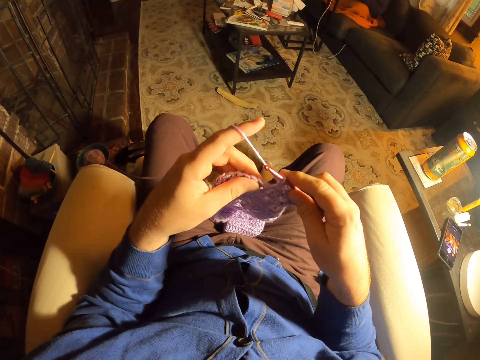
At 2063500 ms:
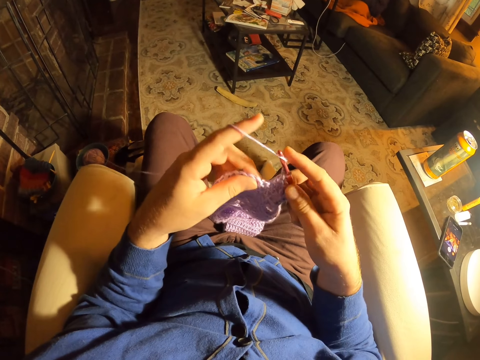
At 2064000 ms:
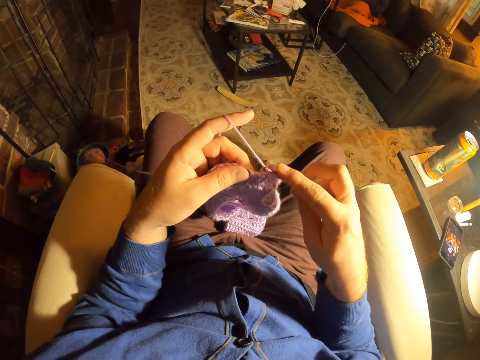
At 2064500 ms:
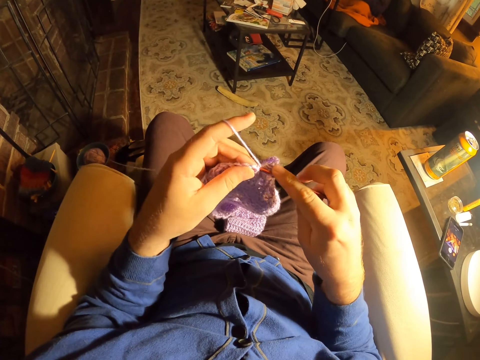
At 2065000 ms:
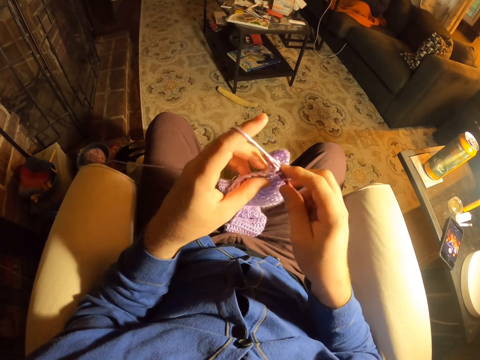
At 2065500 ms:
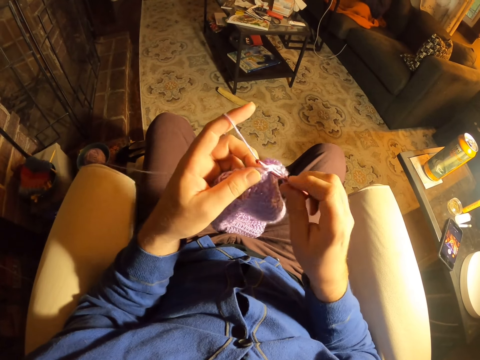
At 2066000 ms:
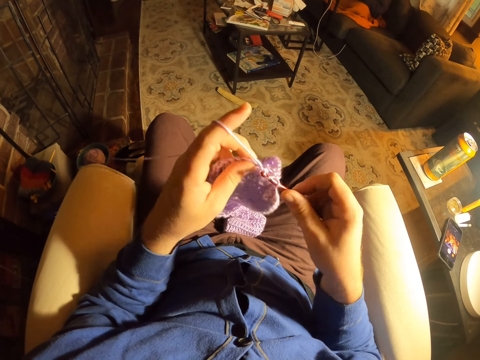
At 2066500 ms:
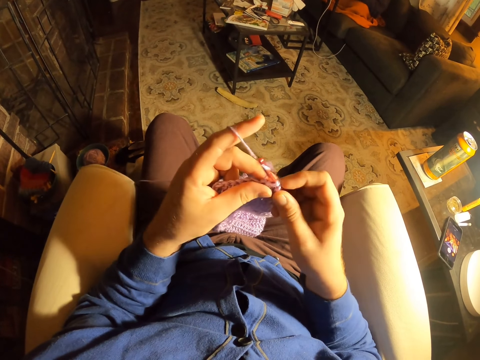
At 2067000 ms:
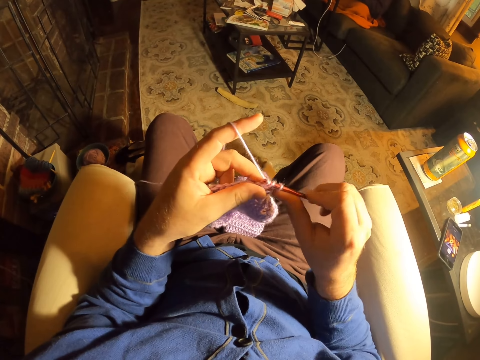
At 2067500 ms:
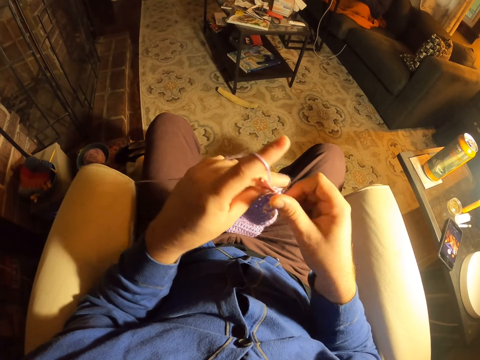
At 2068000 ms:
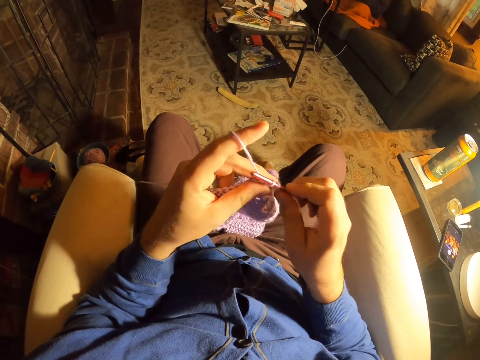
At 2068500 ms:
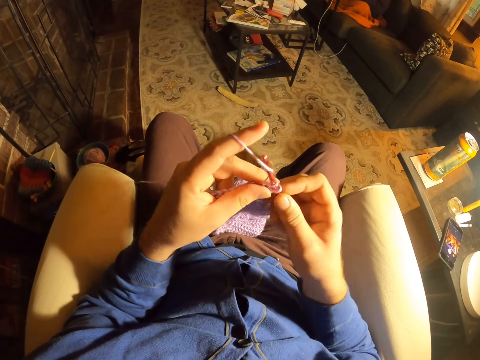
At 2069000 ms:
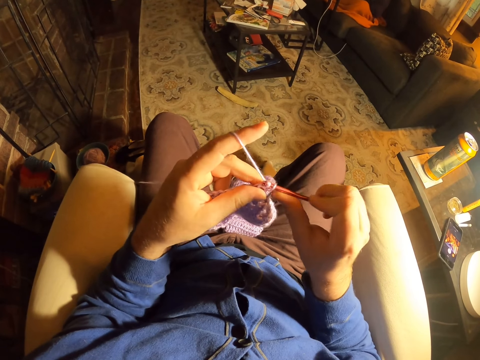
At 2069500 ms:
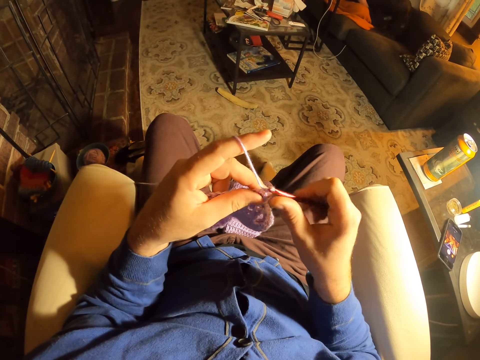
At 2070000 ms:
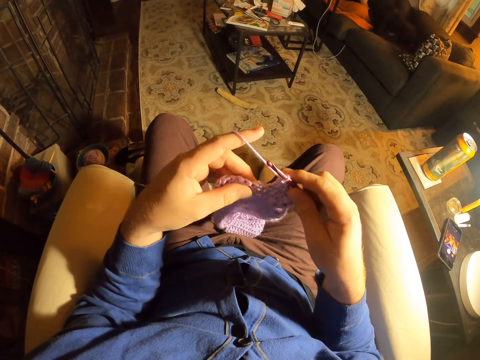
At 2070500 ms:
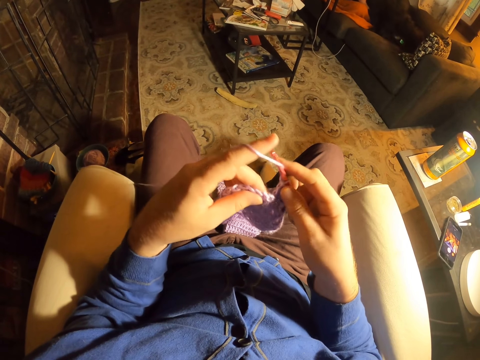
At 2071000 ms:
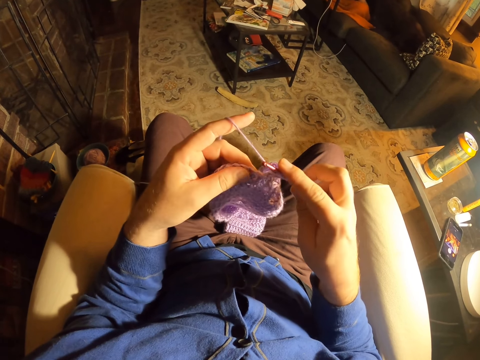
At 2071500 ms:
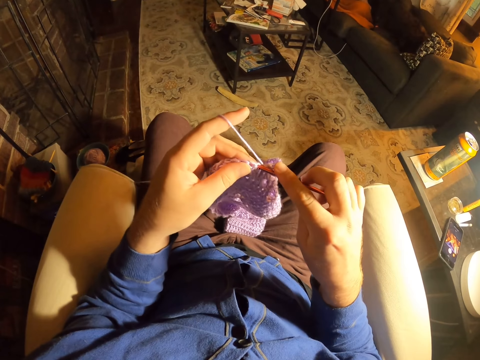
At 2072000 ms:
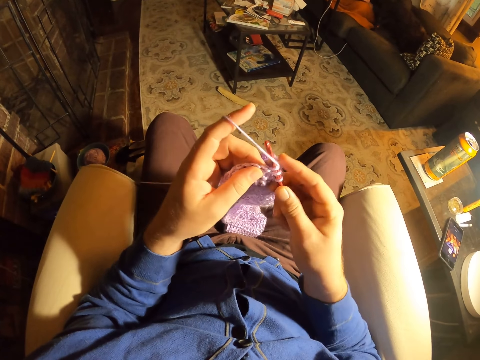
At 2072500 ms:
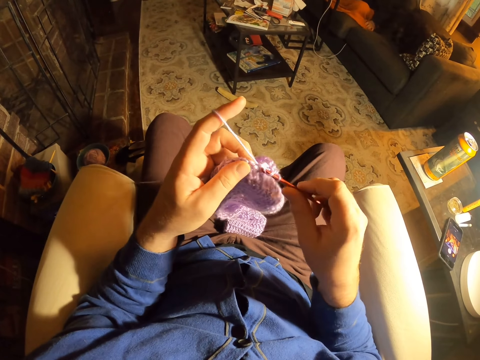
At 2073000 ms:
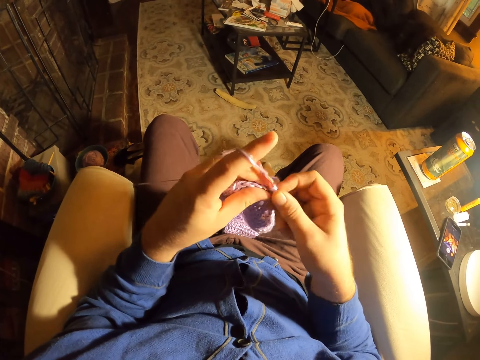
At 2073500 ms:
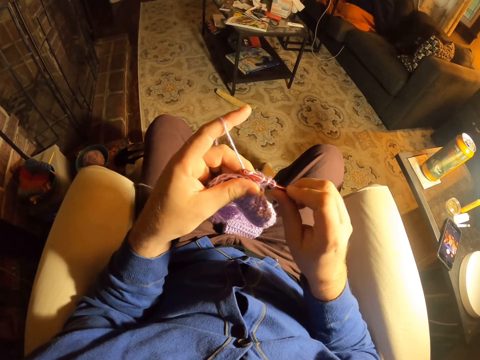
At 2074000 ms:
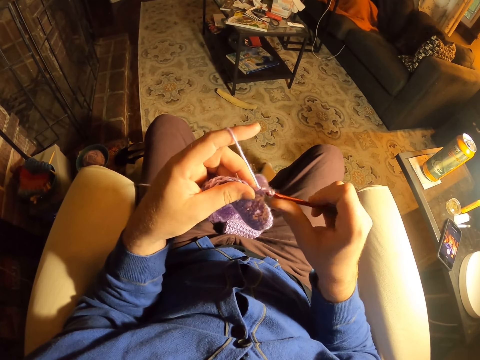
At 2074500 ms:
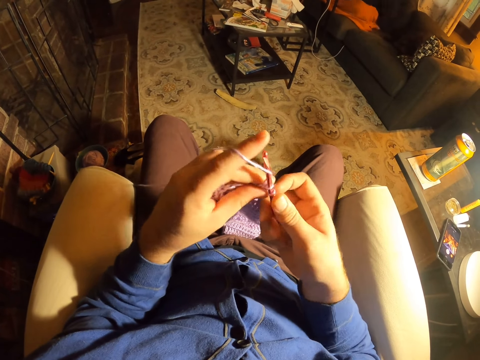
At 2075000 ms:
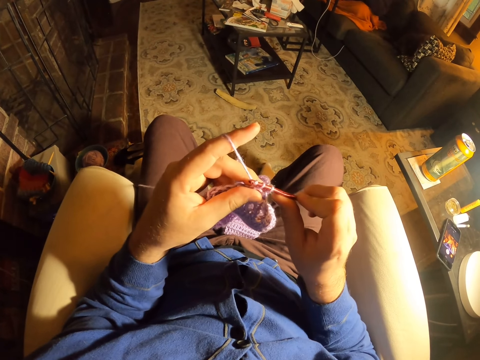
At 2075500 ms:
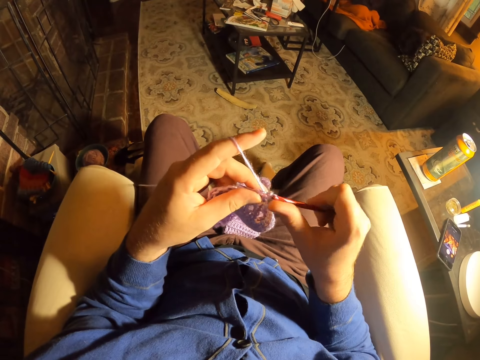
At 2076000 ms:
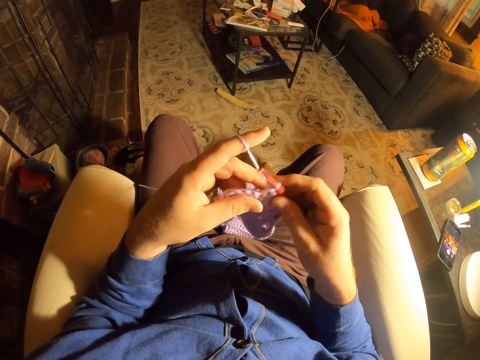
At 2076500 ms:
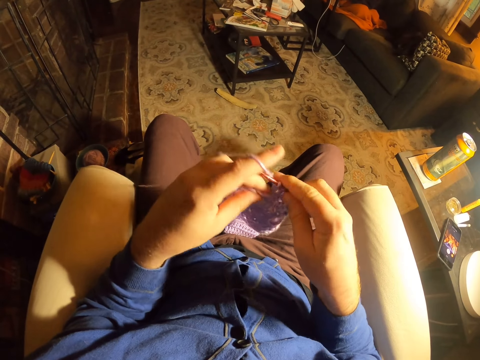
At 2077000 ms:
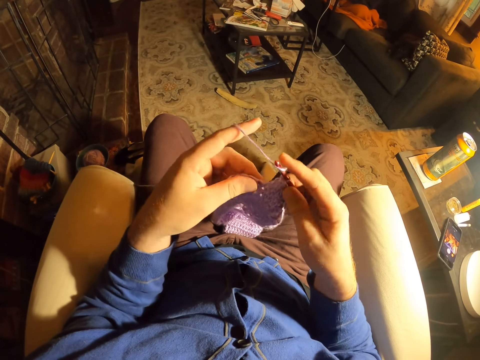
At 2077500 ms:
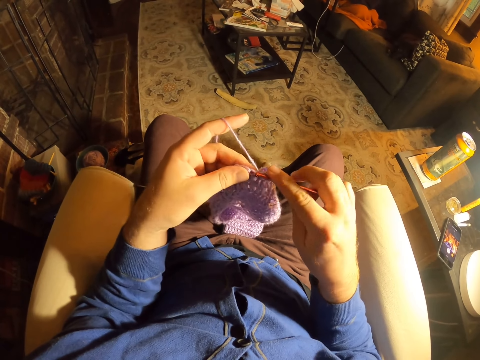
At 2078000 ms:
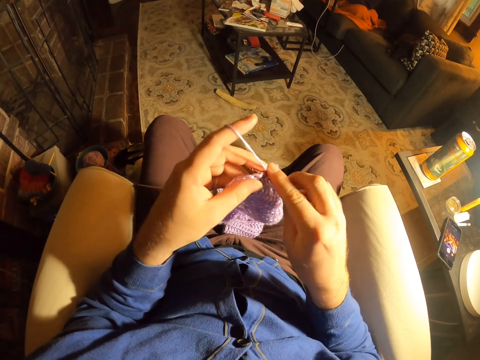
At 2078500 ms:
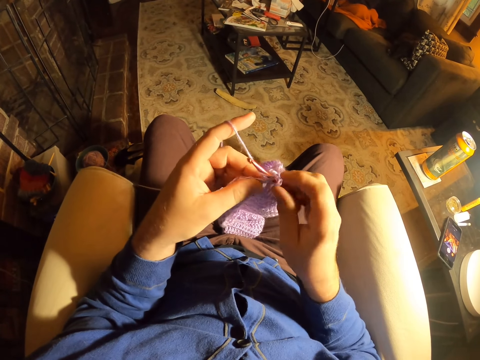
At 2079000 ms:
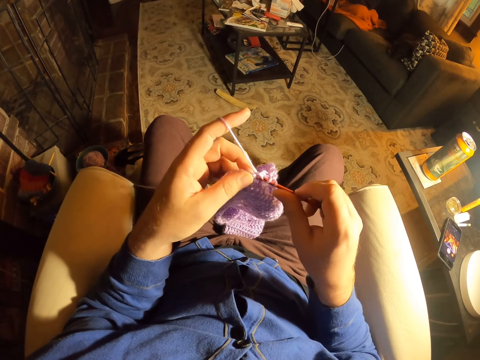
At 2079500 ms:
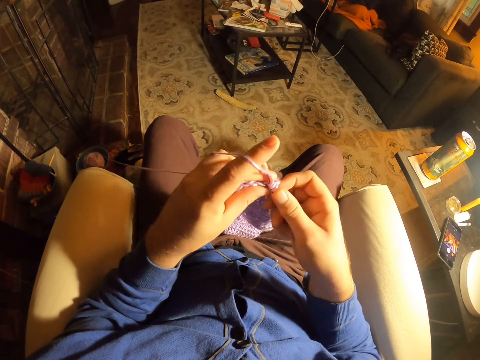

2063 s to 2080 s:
The camera wearer rolls thread around the crochet needle. They knit a fabric with a crochet needle. They roll thread around the crochet needle. They knit the fabric with the crochet needle. They roll thread around the crochet needle. They knit the fabric with the crochet needle. They roll thread around the crochet needle. They knit the fabric with the crochet needle. They roll thread around the crochet needle. They knit the fabric with the crochet needle.

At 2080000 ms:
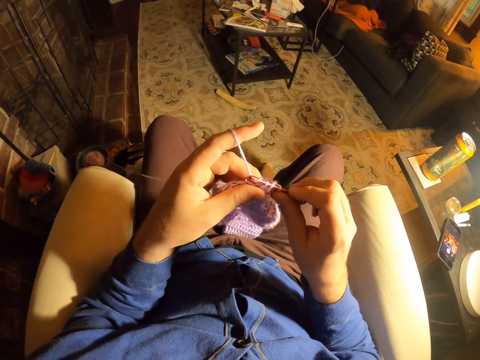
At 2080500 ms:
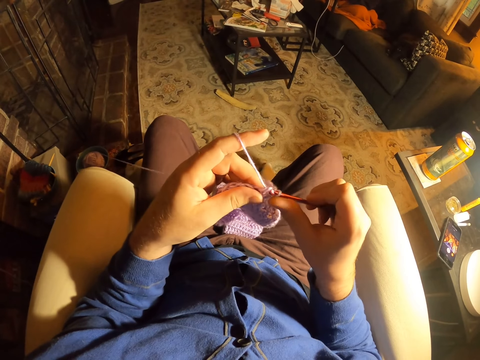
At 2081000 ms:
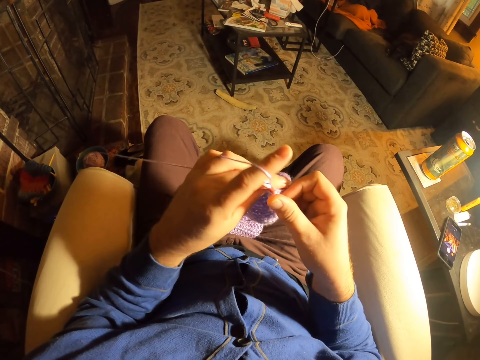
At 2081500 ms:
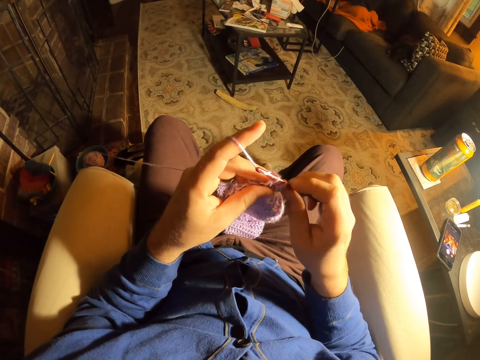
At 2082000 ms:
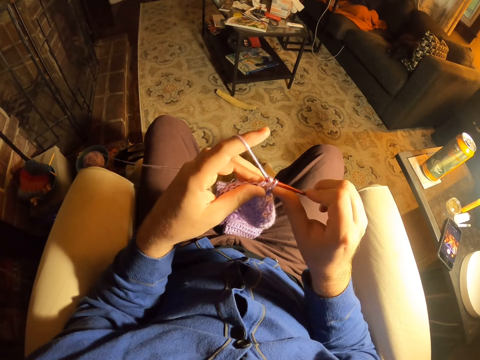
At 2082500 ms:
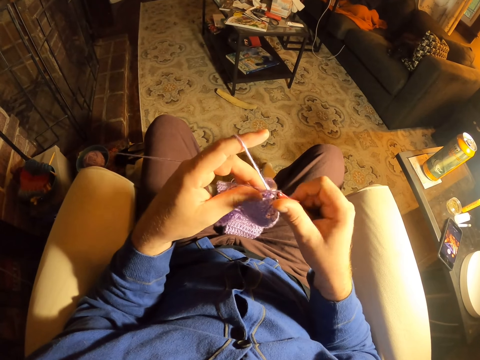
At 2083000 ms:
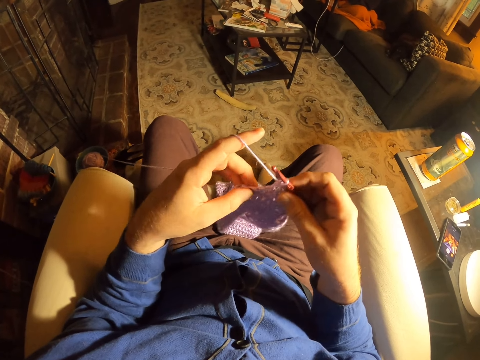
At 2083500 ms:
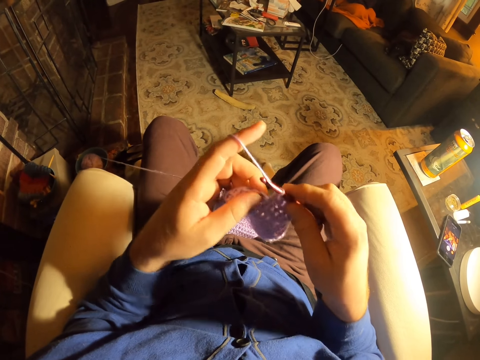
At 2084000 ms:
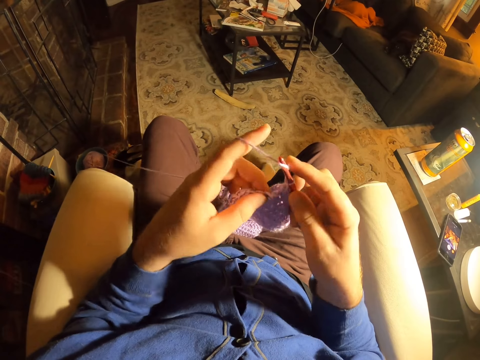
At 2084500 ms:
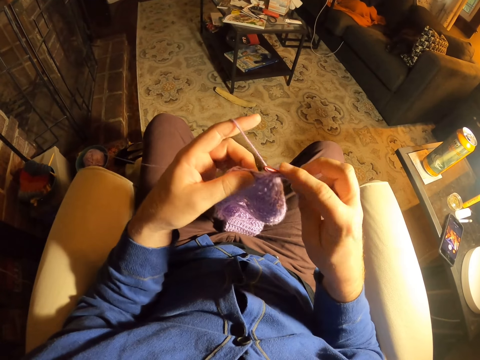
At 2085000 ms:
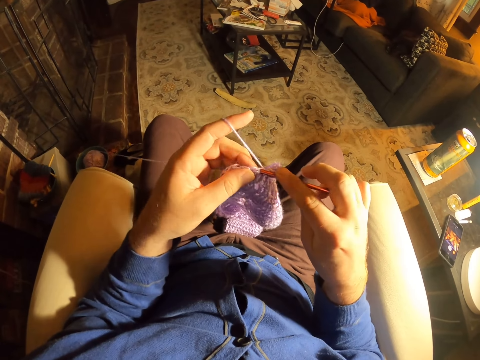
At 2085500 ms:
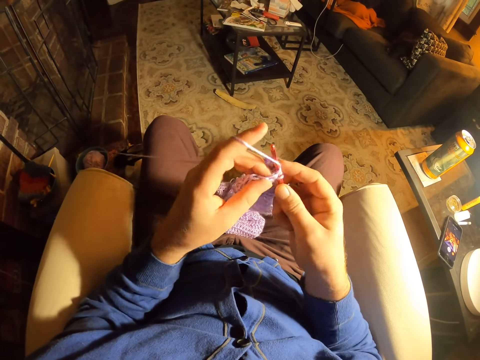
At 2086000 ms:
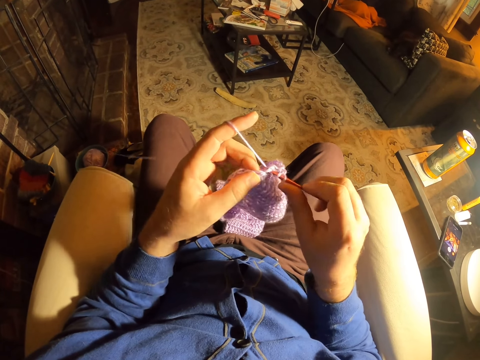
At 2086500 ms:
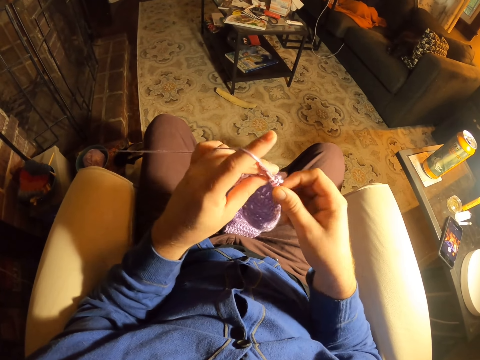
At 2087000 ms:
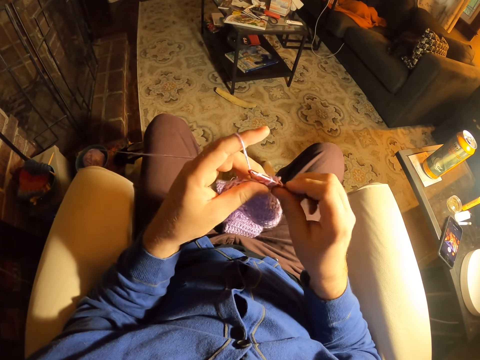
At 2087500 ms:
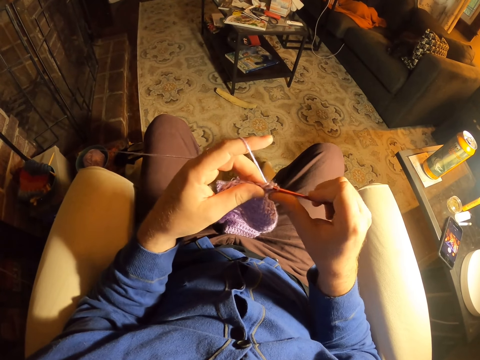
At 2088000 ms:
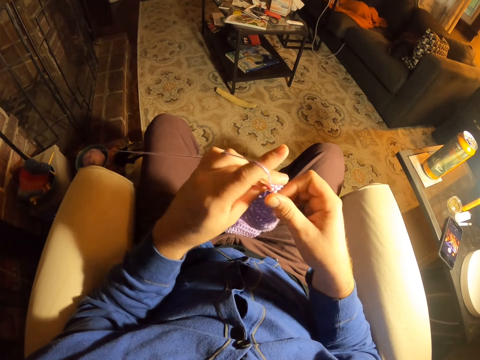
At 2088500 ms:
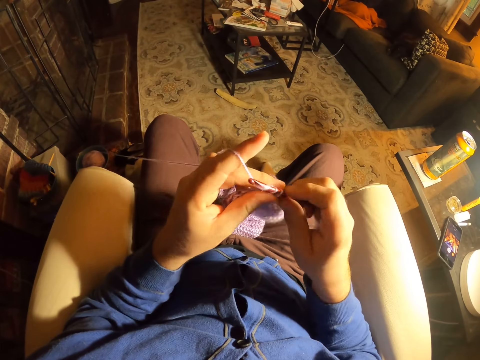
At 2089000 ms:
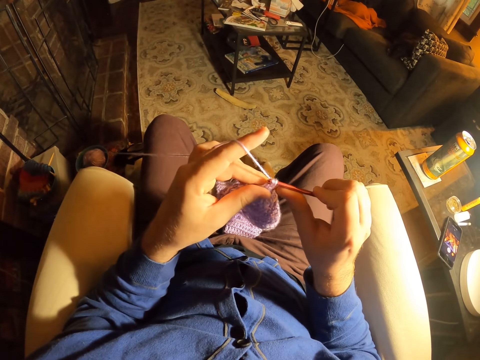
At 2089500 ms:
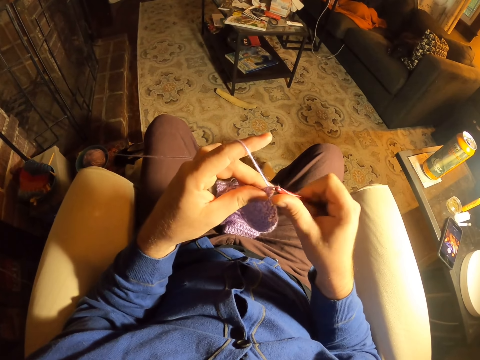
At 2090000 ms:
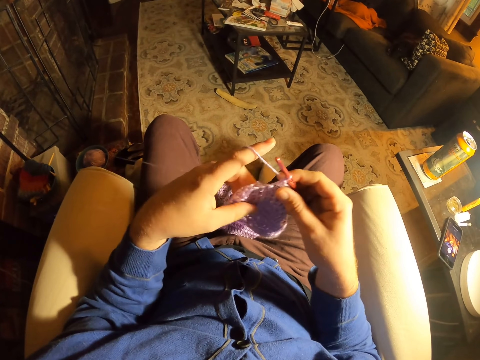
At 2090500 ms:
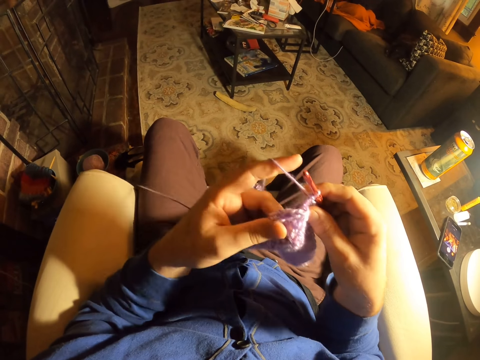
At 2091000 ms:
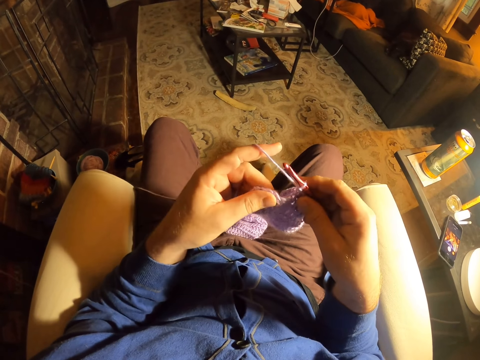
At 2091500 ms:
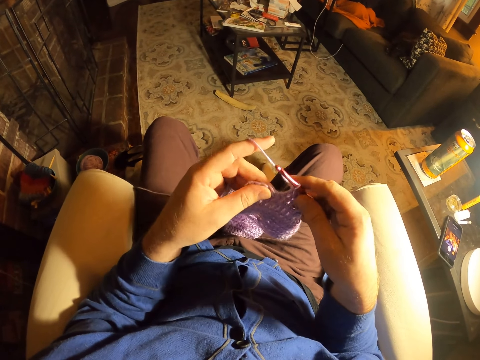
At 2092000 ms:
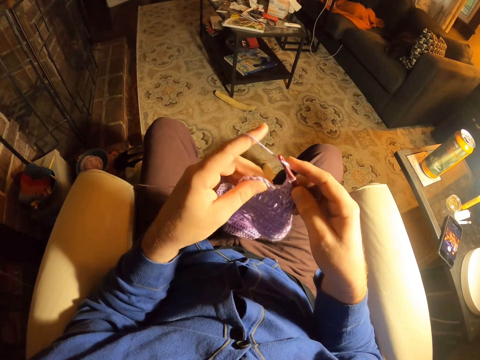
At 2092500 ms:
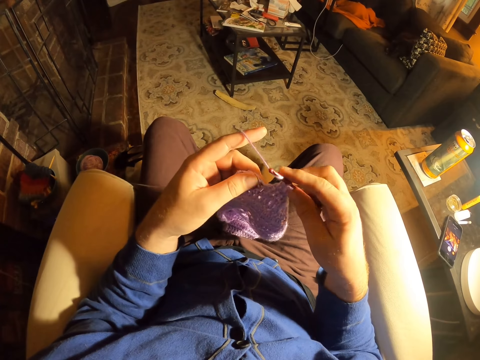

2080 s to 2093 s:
The camera wearer rolls thread around the crochet needle. They knit a fabric with a crochet needle. They roll thread around the crochet needle. They knit the fabric with the crochet needle. They examine the fabric stitches. They roll thread around the crochet needle. They knit the fabric with the crochet needle. They roll thread around the crochet needle. They knit the fabric with the crochet needle. They roll thread around the crochet needle. They knit the fabric with the crochet needle. They lift up the fabric. They roll thread around the crochet needle.
